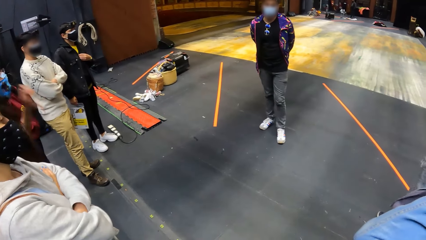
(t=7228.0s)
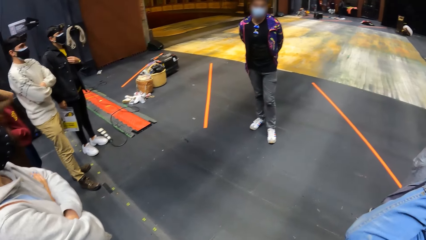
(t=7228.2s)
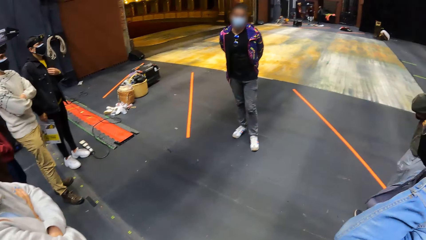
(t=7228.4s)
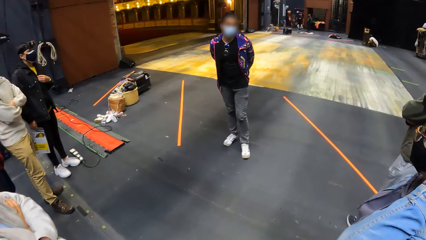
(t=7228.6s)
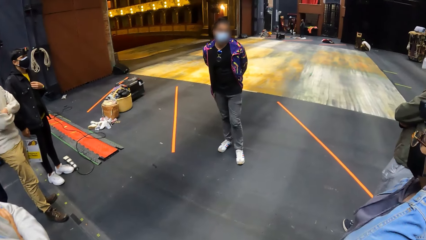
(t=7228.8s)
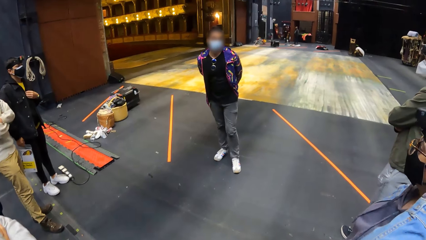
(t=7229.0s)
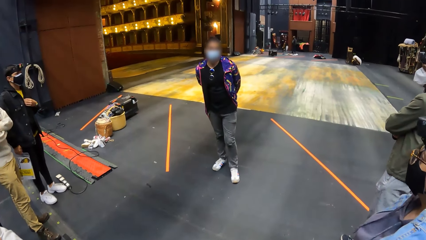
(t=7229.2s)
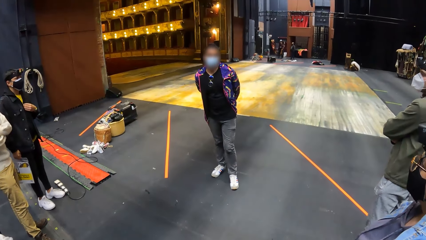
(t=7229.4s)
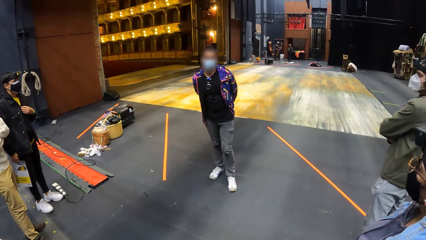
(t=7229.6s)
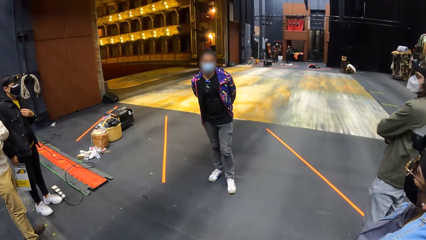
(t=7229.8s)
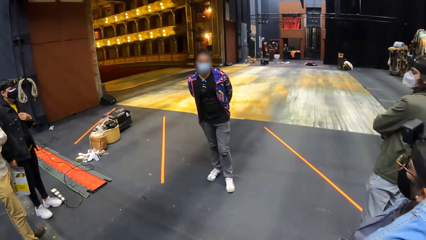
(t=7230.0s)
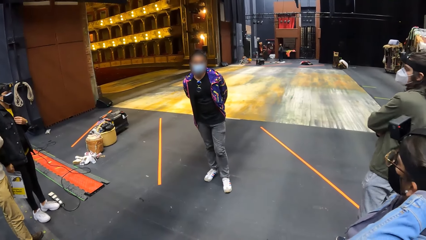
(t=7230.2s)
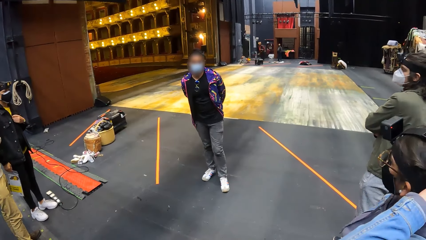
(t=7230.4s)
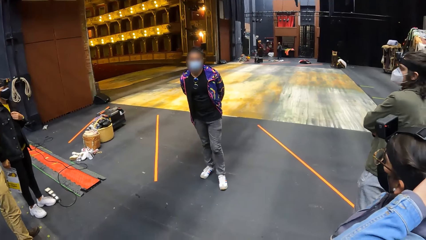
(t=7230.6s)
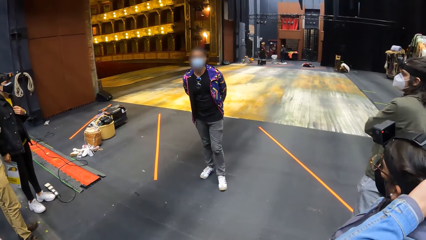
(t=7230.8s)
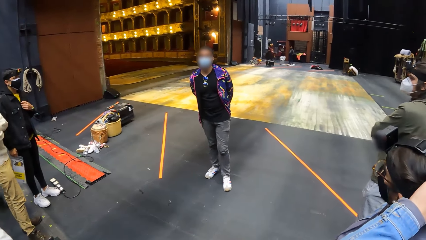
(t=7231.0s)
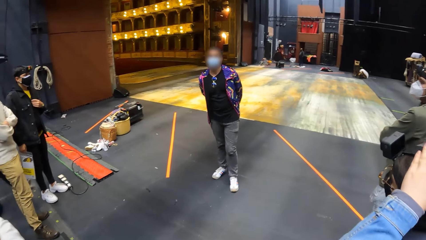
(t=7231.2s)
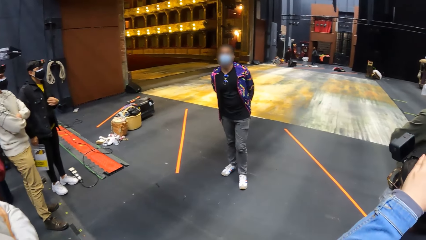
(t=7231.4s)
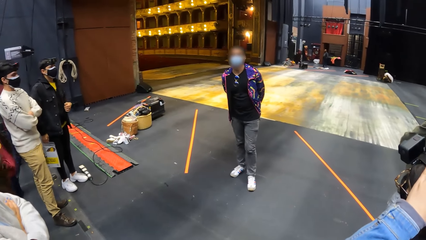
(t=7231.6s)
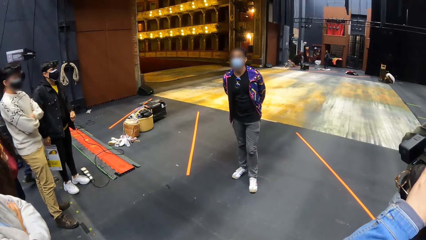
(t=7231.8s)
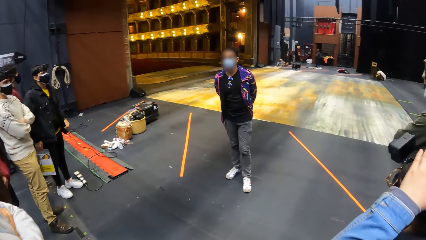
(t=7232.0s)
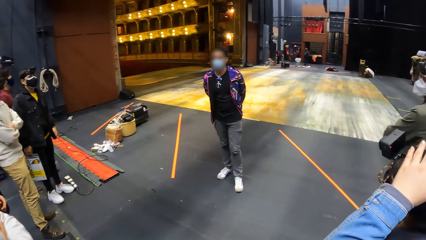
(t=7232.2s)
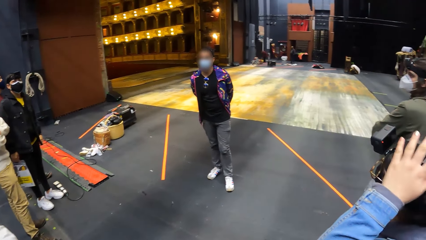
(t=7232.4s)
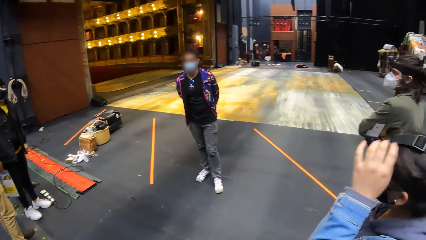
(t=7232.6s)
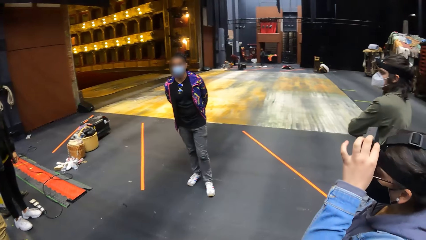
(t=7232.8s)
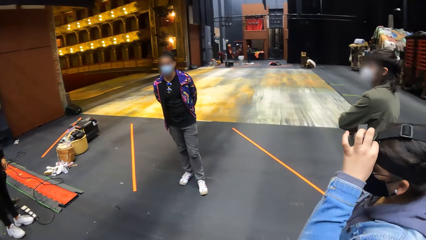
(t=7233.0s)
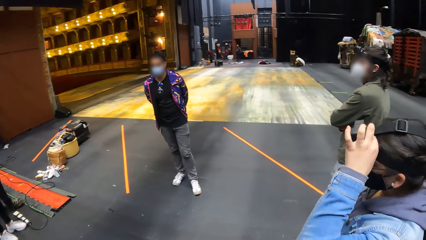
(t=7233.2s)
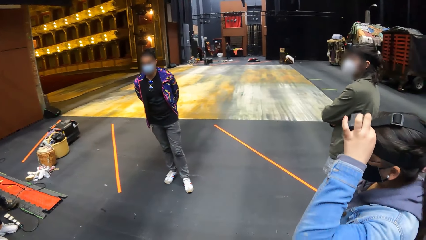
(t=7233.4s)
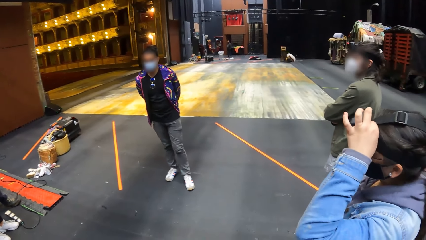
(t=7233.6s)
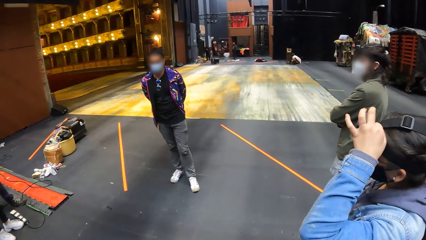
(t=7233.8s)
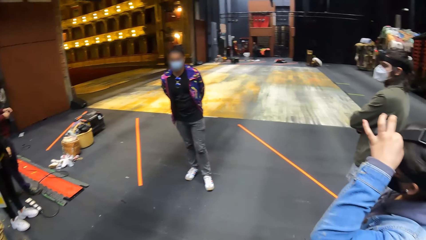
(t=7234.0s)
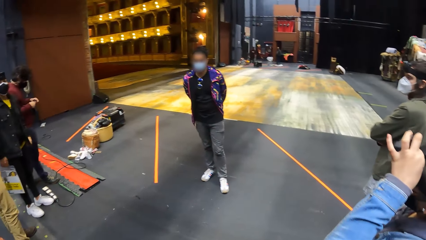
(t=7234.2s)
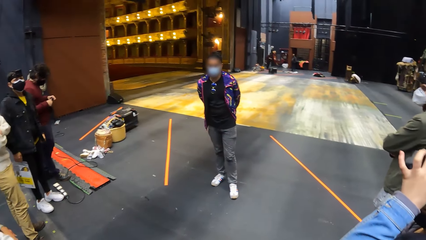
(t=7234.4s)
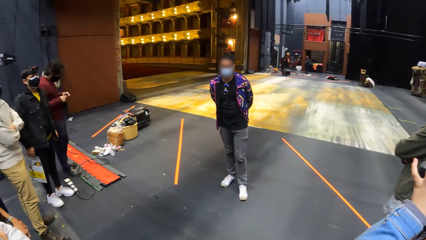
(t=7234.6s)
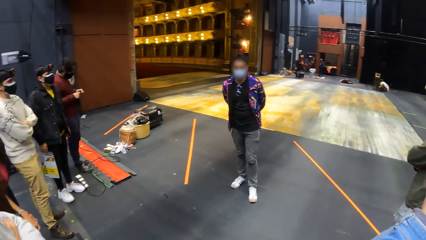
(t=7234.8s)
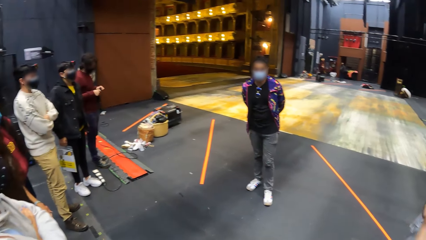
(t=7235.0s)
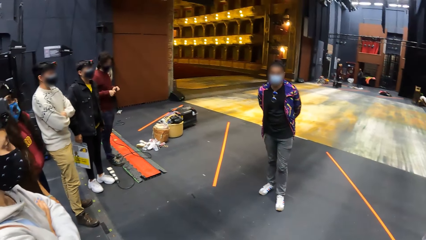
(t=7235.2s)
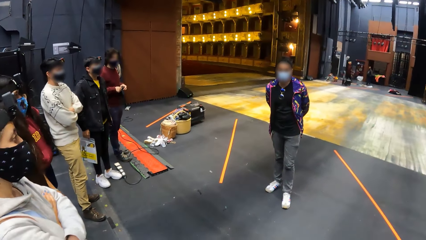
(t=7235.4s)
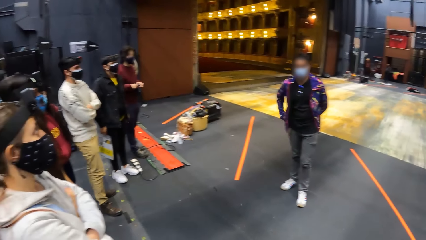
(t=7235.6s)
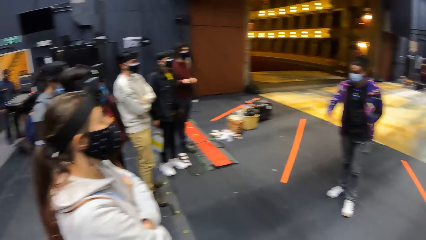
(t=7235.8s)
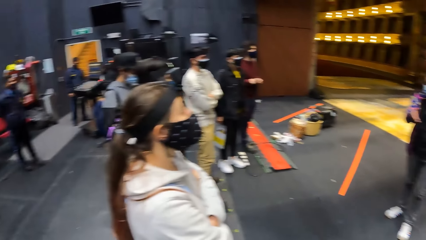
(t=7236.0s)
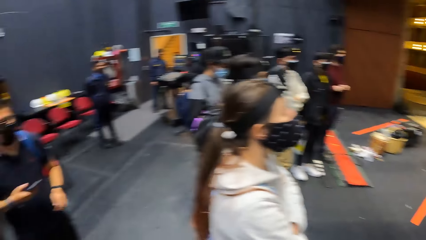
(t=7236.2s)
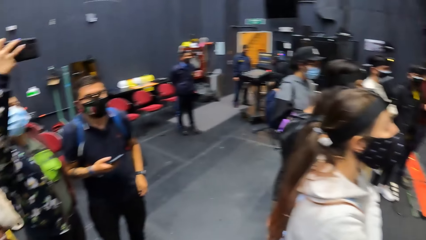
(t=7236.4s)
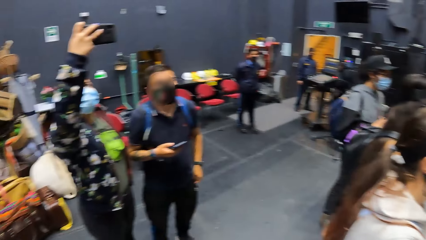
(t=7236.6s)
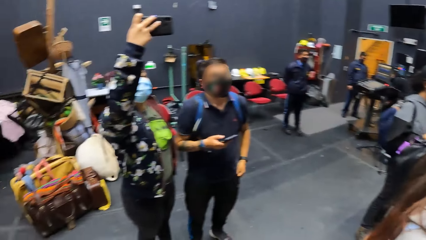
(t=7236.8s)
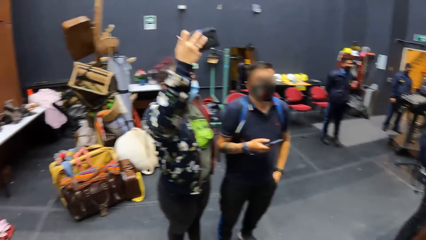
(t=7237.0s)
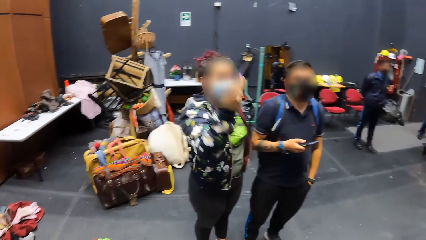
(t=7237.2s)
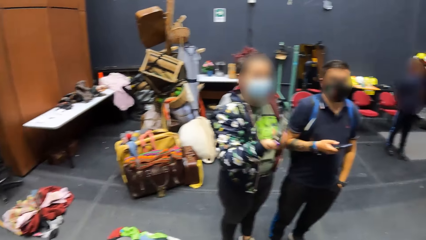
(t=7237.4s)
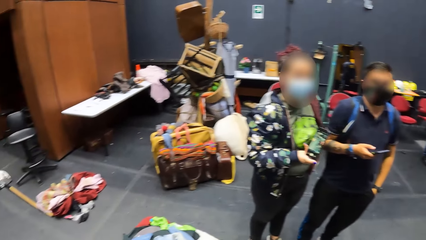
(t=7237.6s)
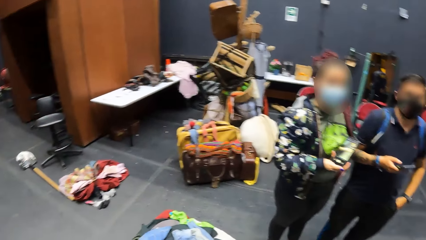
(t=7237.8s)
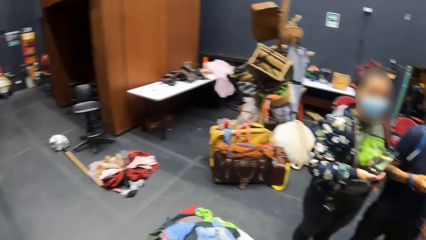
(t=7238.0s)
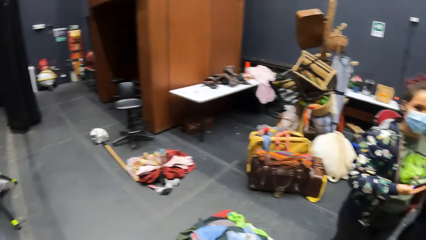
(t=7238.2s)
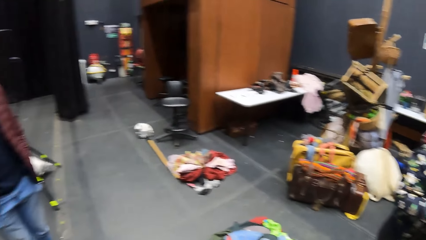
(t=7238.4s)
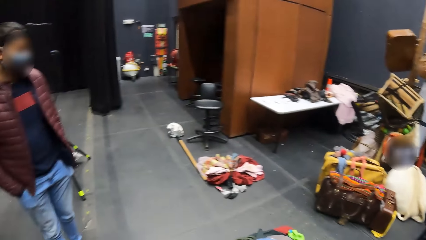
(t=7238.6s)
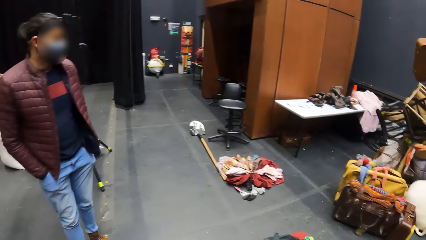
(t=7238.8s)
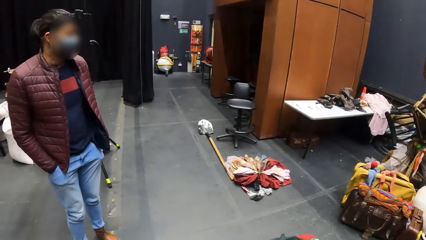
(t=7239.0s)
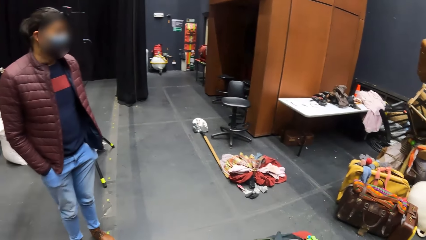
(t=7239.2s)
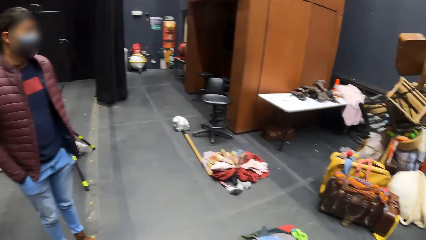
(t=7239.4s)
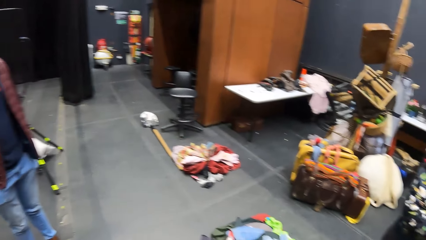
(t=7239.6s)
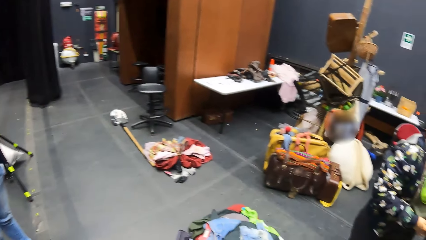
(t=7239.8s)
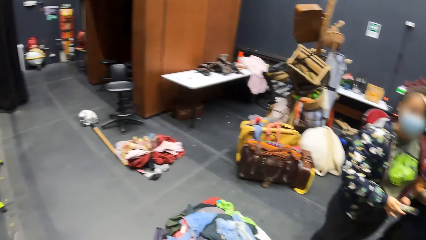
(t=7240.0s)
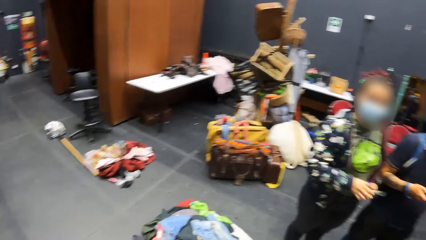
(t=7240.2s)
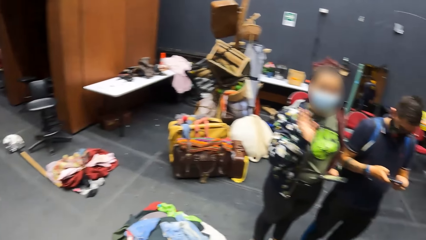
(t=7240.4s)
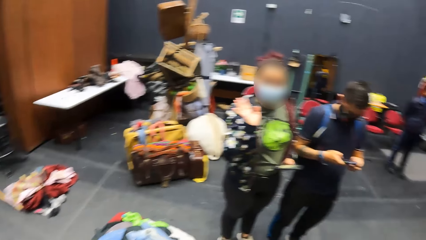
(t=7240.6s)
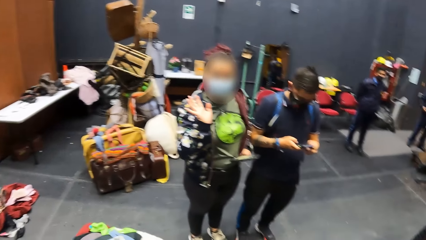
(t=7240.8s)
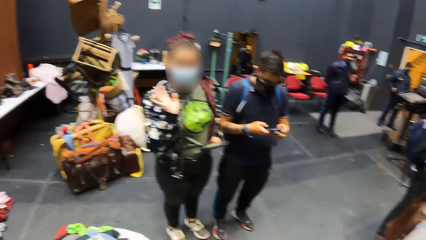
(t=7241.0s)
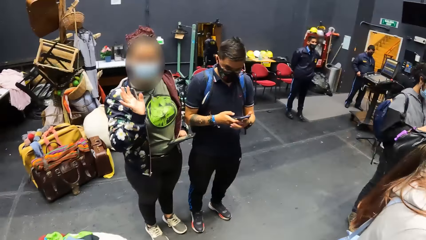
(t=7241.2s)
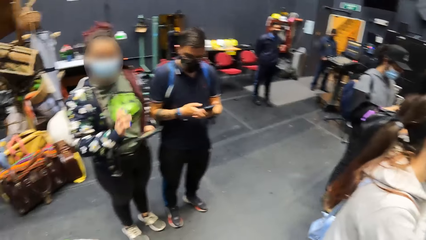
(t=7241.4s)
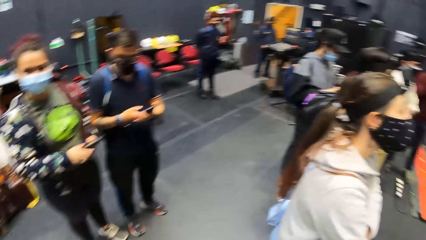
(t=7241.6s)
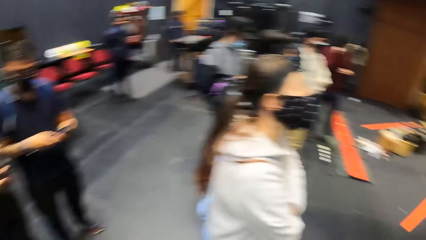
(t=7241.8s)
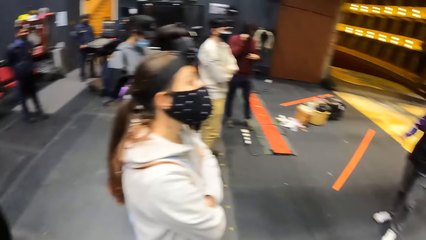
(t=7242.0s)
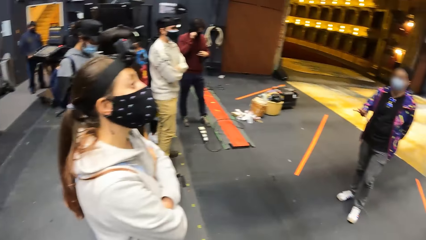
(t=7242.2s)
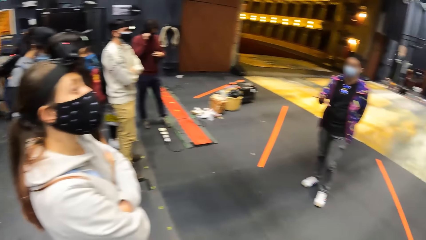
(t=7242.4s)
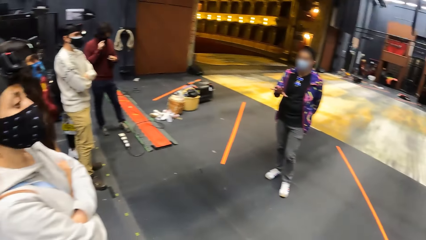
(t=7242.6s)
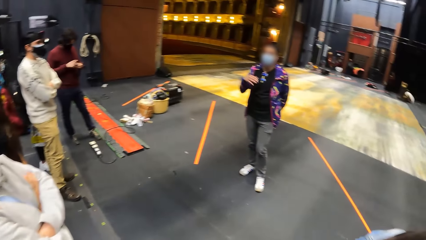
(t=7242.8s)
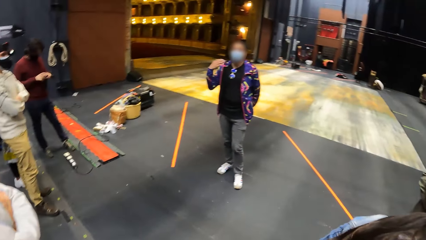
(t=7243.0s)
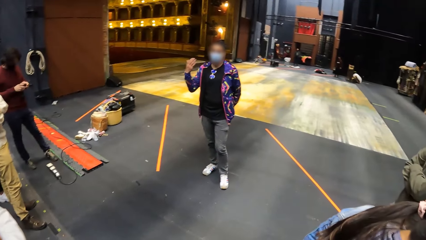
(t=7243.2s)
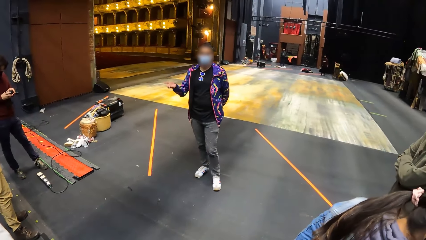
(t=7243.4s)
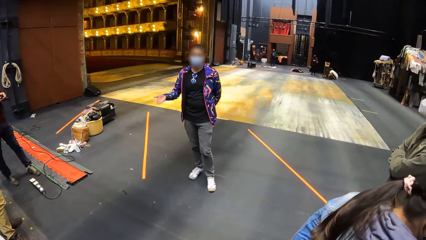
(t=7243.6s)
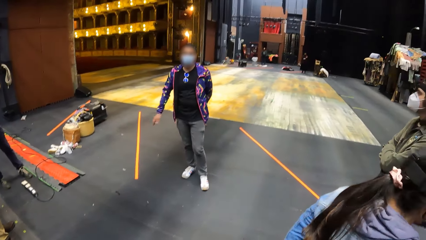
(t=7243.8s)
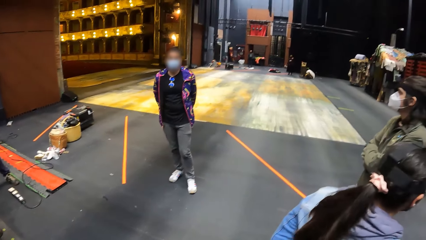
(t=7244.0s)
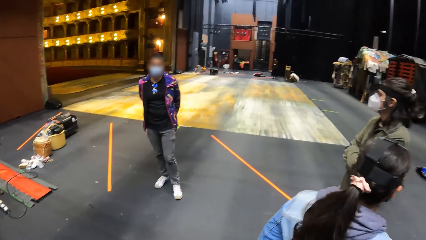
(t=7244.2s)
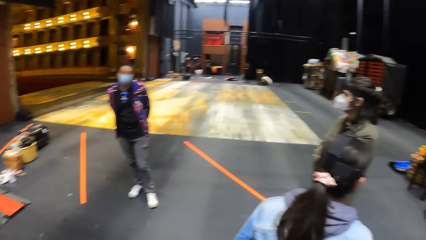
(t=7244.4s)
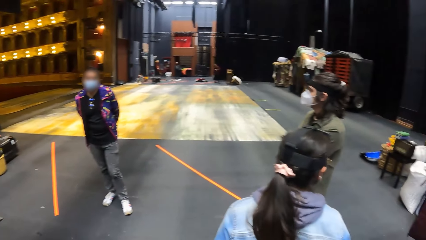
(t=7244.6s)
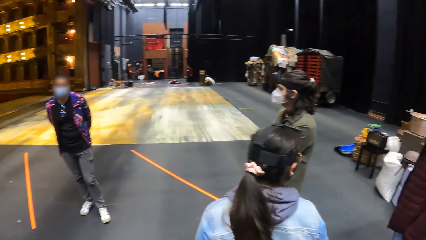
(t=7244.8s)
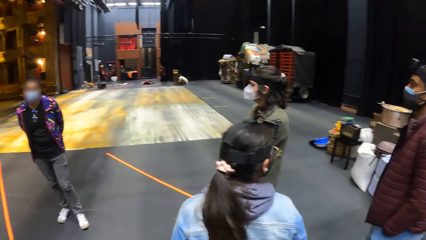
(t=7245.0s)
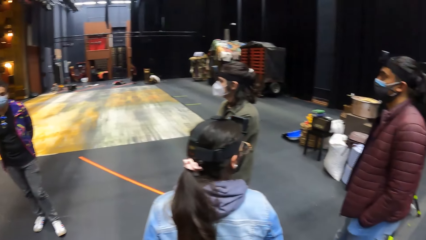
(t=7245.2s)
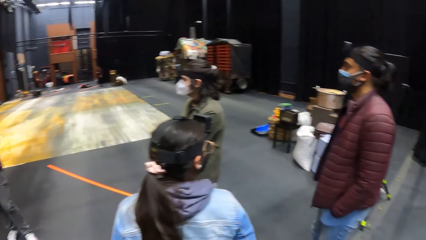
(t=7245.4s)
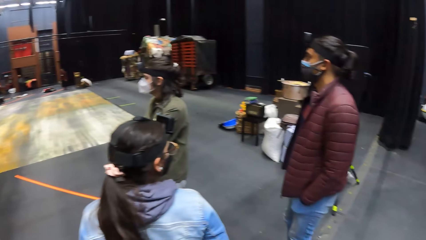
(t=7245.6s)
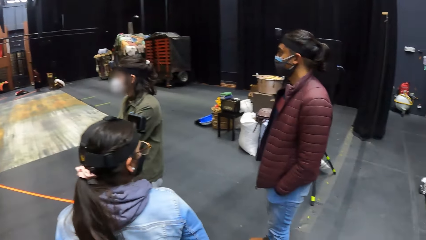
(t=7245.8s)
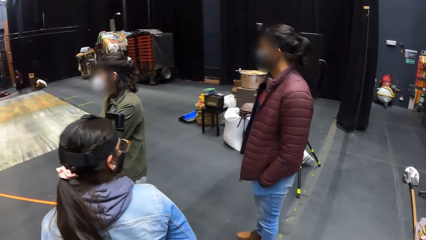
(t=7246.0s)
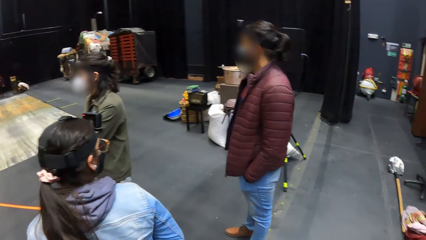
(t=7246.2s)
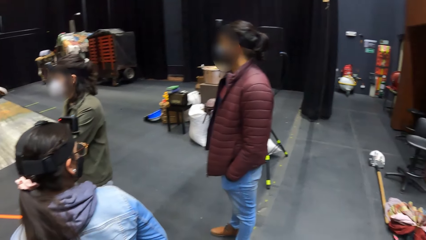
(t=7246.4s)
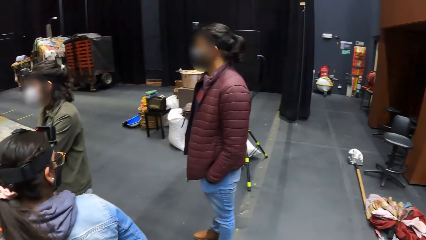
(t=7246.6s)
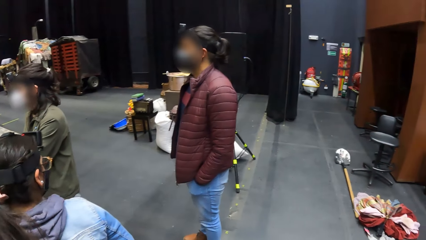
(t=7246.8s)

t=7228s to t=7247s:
The woman adjusts a head-strap camera on her head with her left hand. Another woman operates the phone in her right hand. The other woman interacts with the camera wearer and wipes at the camera wearer. A man operates a head-strap camera in his hands.
